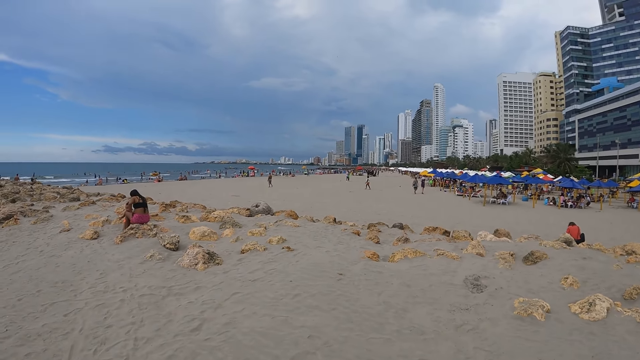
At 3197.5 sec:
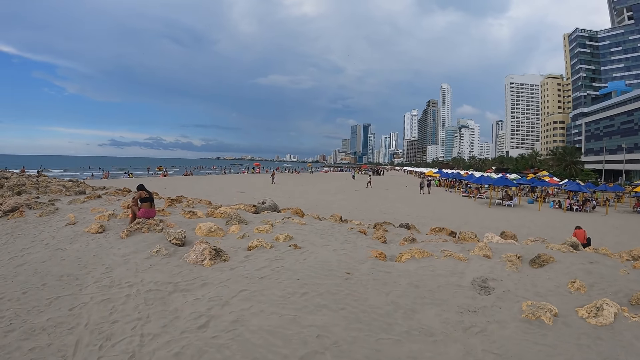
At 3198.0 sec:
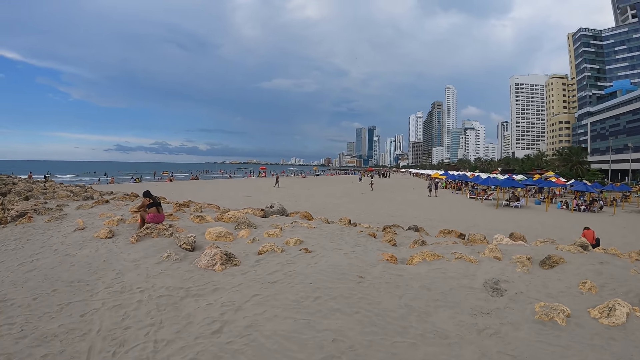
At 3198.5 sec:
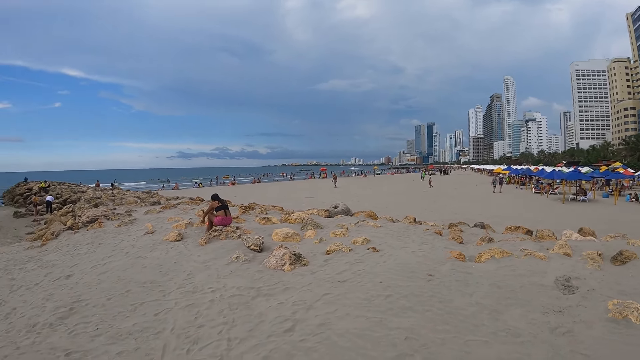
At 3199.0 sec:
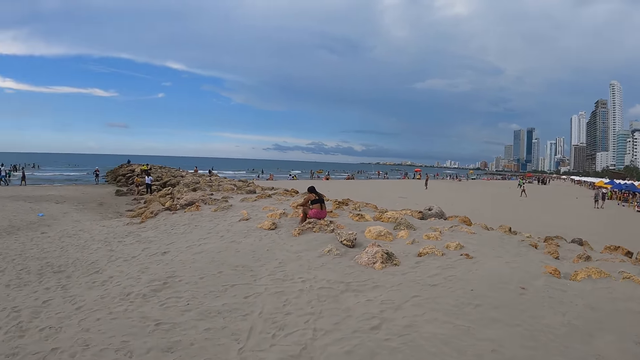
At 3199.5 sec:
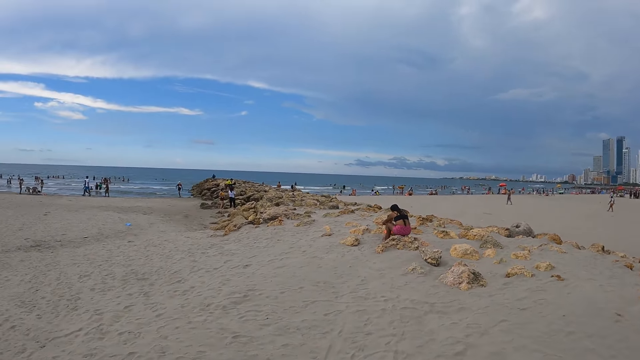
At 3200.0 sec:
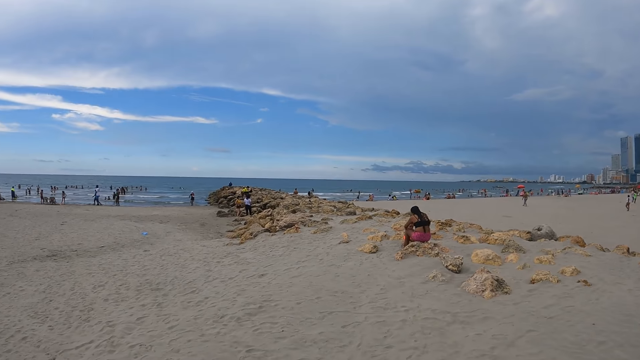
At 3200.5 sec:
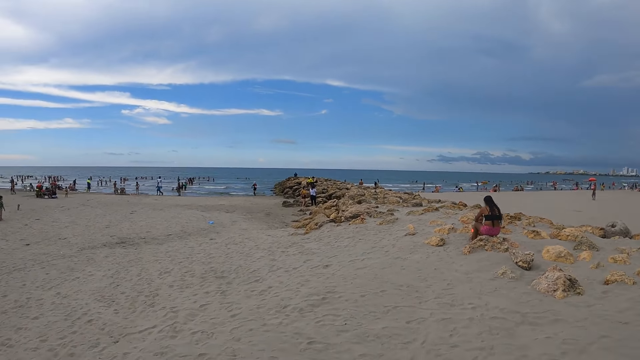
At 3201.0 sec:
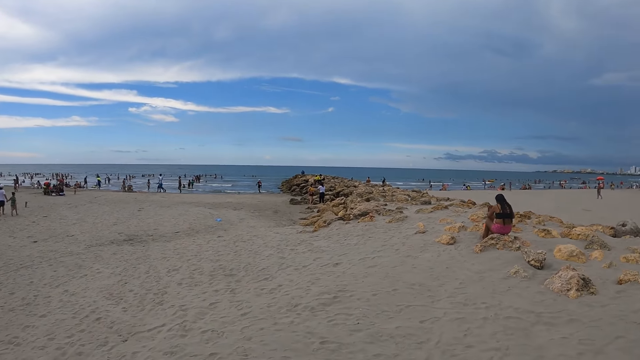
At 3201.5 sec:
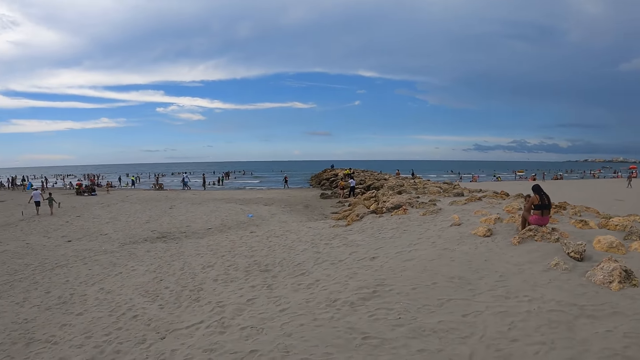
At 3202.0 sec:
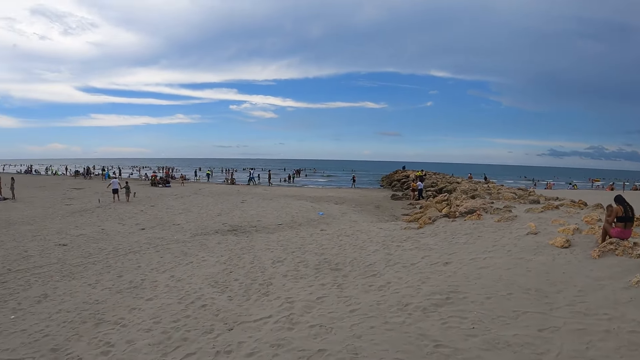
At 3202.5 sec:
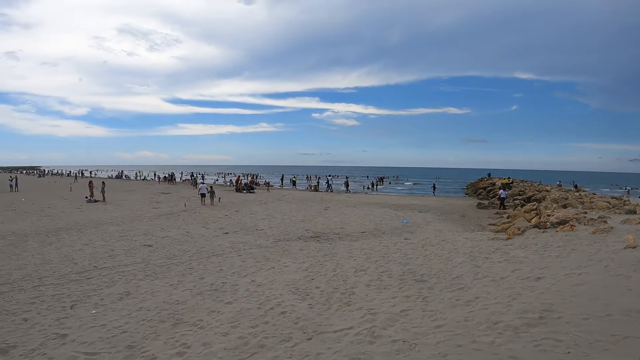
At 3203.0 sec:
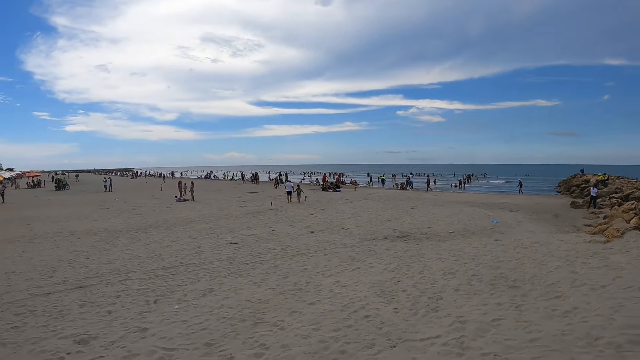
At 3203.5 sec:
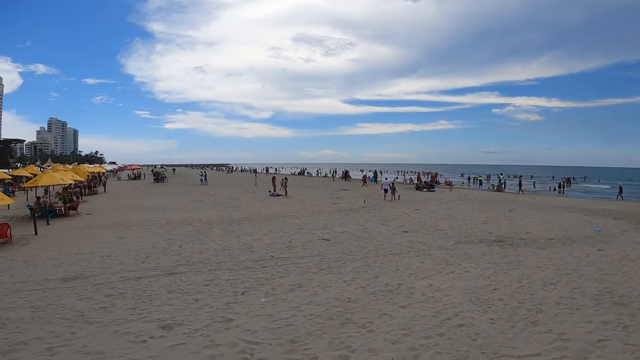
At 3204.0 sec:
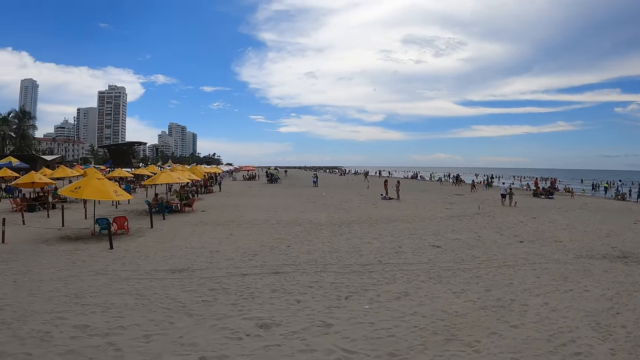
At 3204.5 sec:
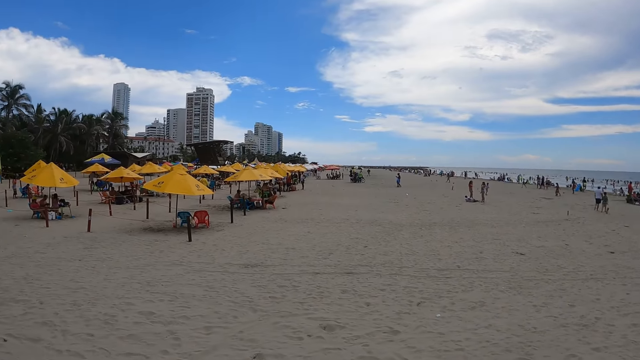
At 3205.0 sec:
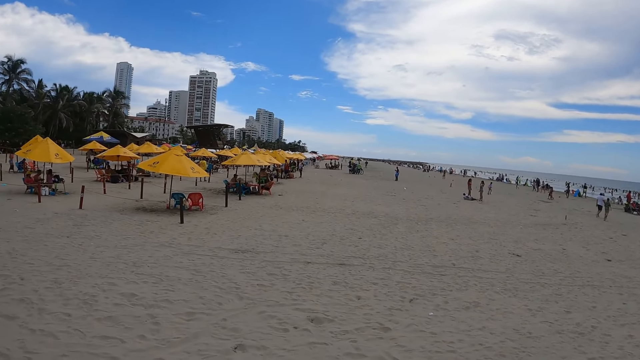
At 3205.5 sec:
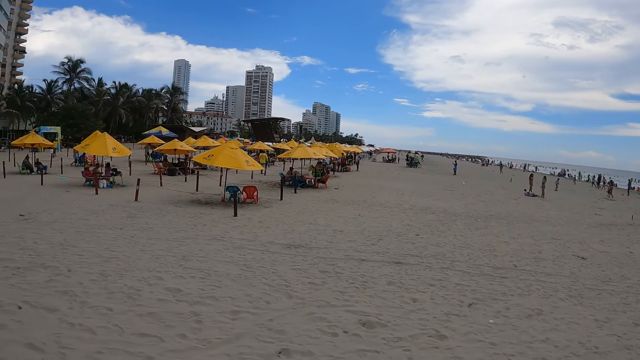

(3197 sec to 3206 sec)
The camera wearer stands on the beach and looks at the ocean.

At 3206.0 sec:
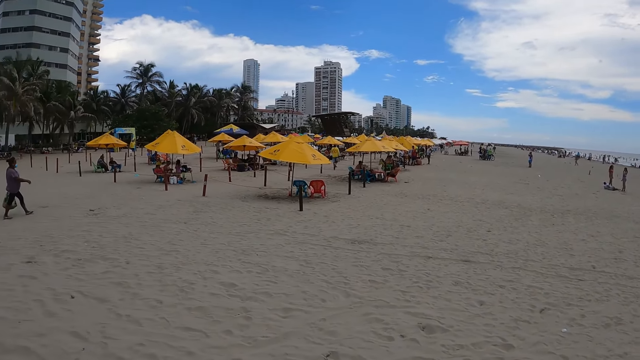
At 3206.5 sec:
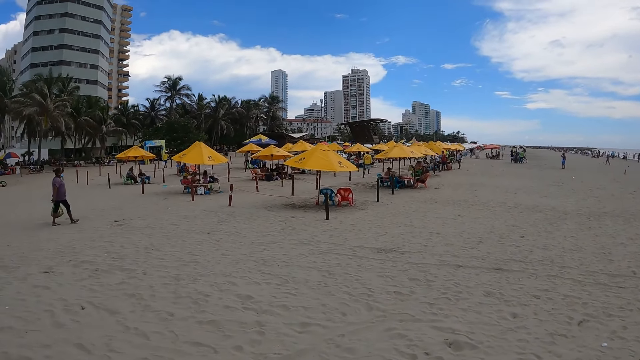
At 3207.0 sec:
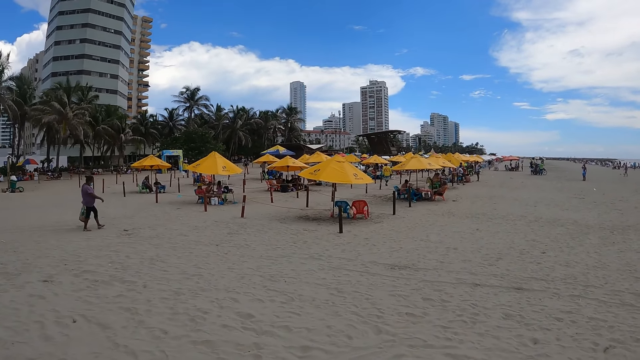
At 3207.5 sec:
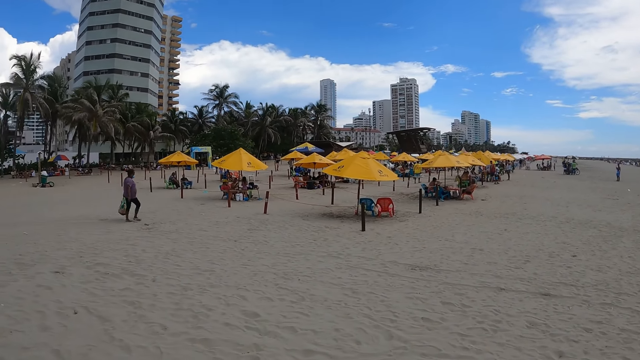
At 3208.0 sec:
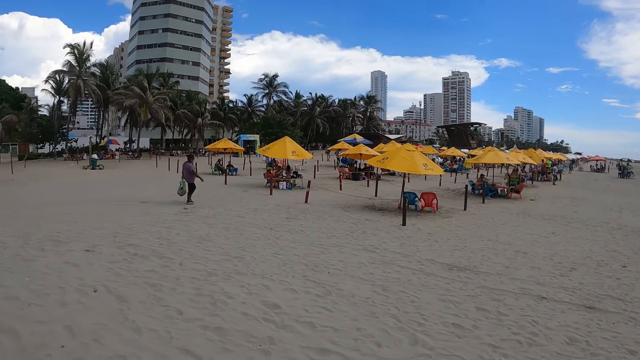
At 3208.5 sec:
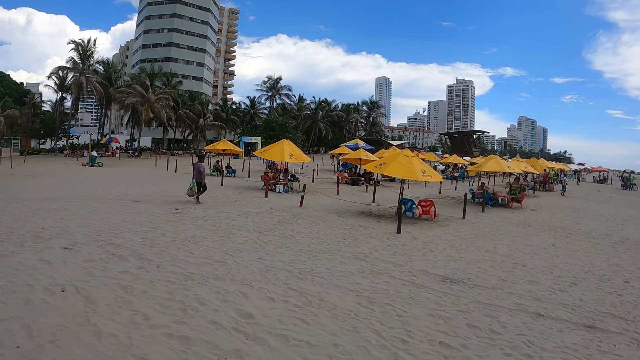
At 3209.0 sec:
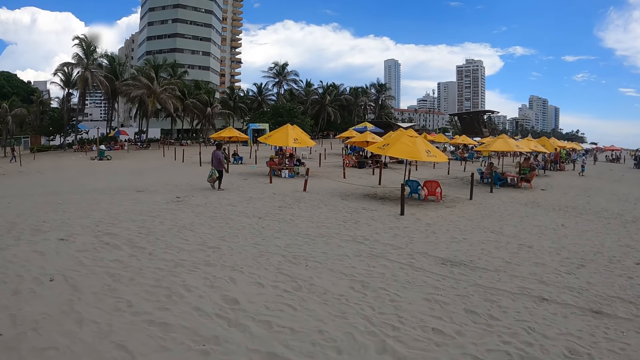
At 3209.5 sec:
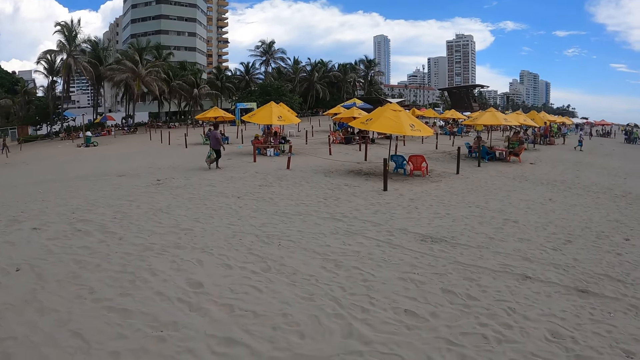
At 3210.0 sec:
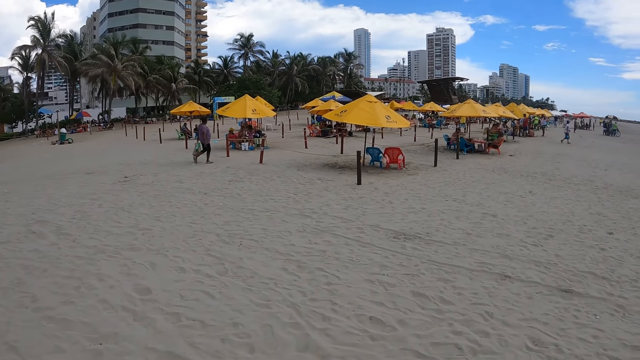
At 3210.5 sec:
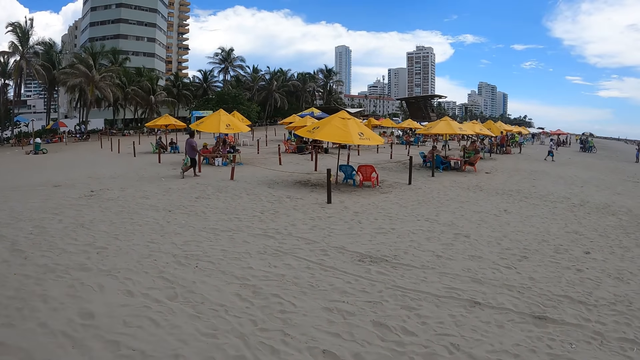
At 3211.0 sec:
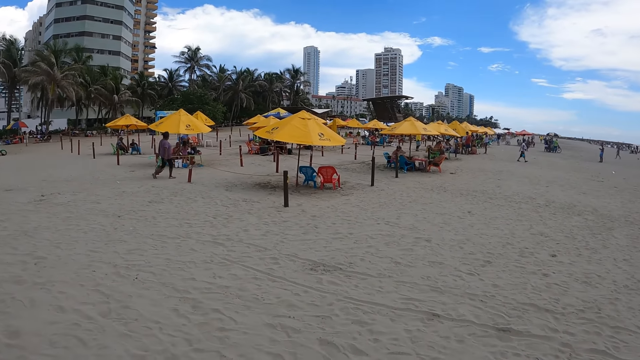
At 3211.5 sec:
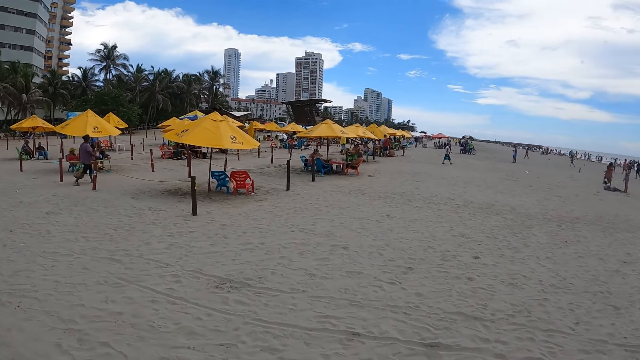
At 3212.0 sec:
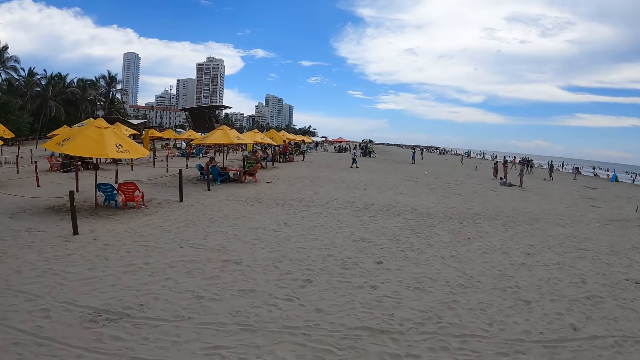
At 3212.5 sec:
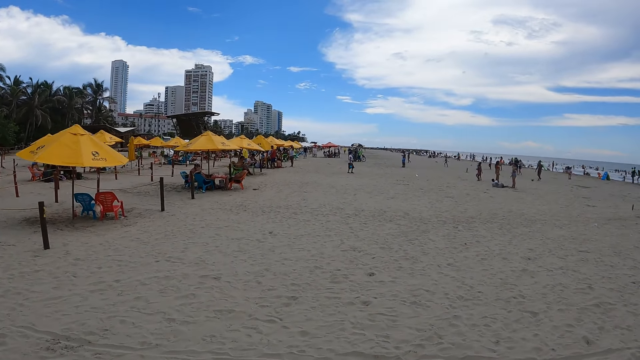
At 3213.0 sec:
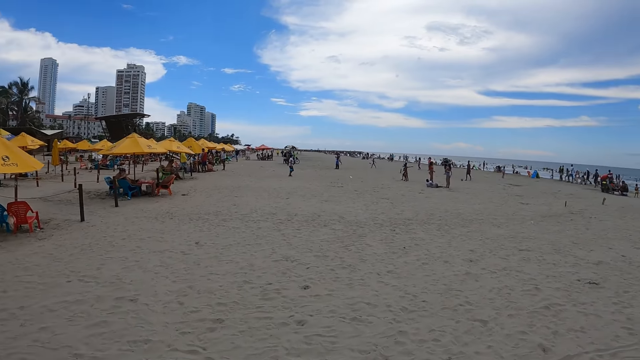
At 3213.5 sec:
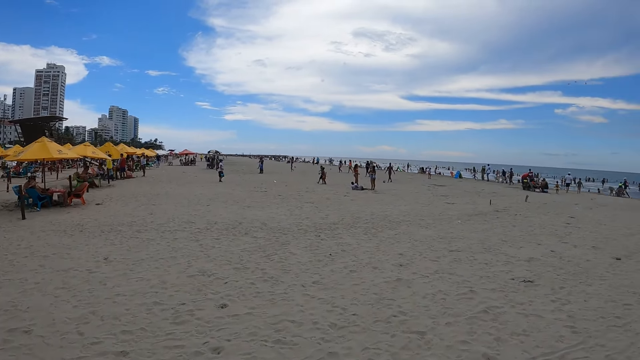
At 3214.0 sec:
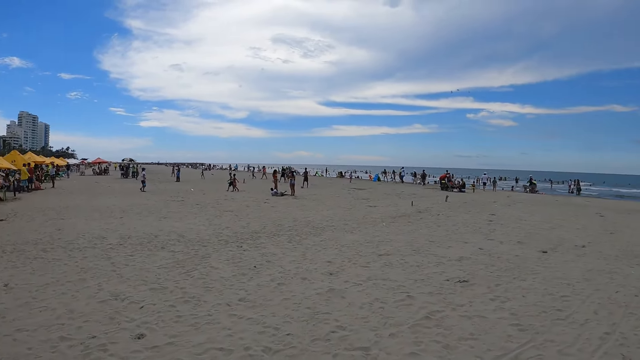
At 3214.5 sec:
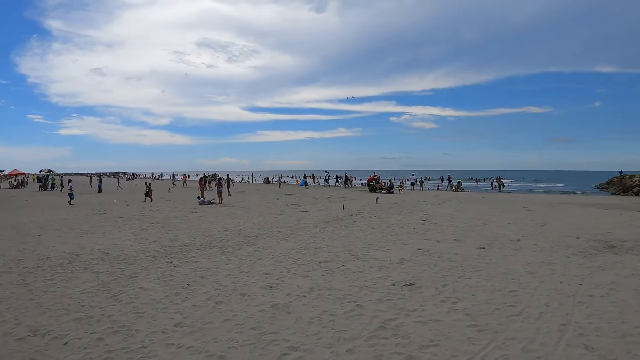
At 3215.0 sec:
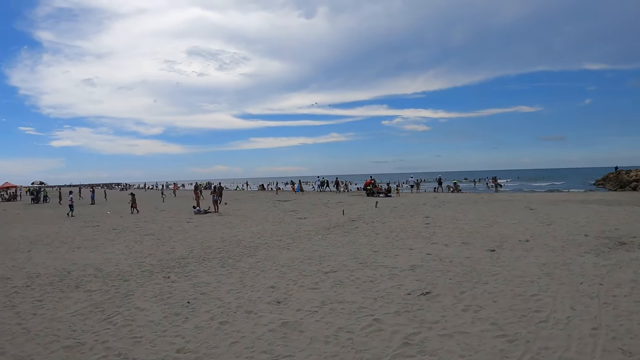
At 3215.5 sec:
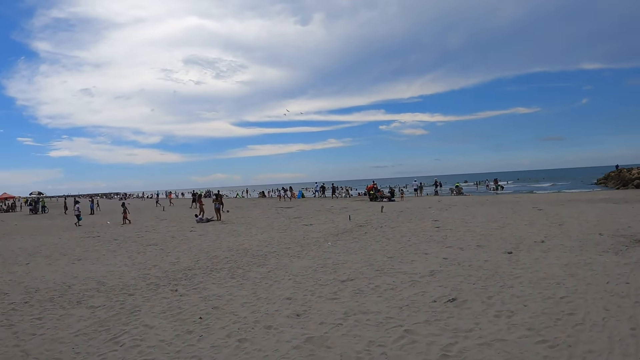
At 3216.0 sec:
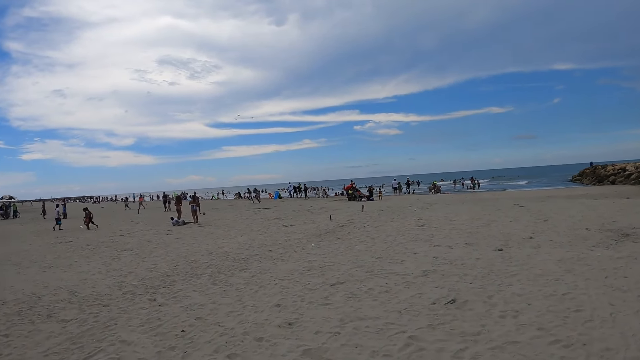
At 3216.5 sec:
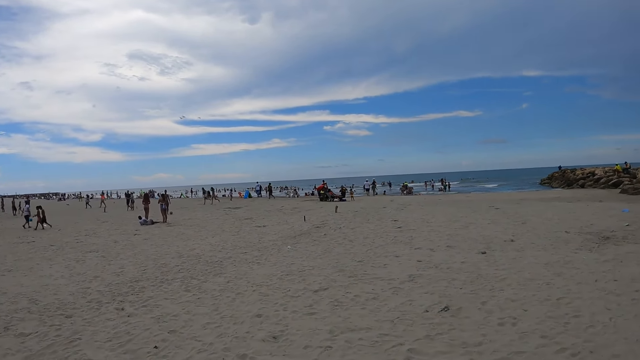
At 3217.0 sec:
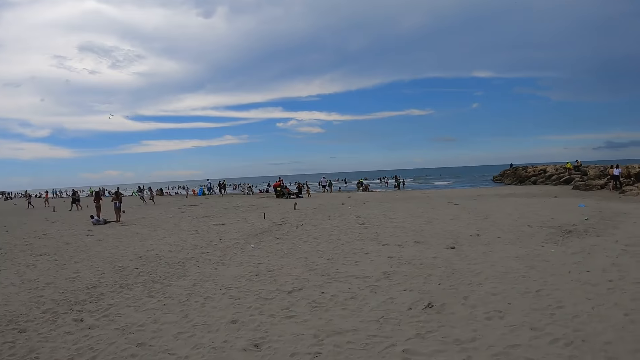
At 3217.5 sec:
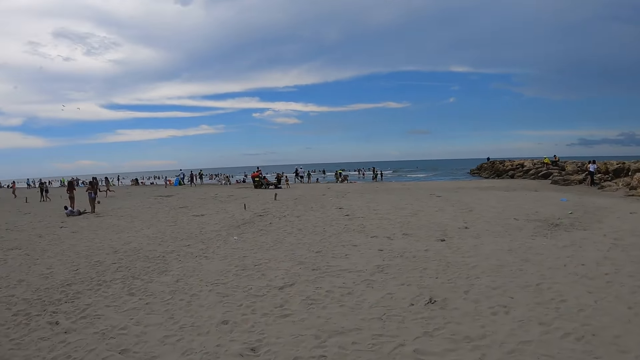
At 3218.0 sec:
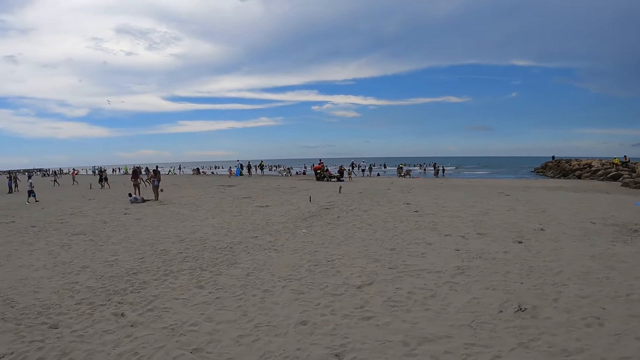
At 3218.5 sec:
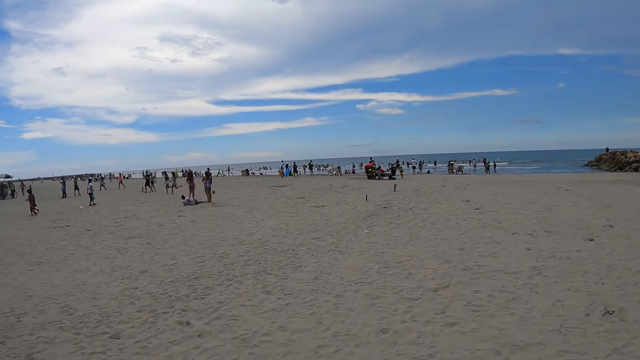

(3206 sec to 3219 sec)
The camera wearer looks around the beach and moves around the beach. They walk around.
